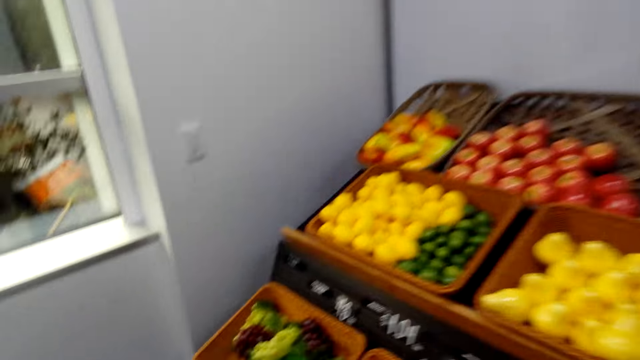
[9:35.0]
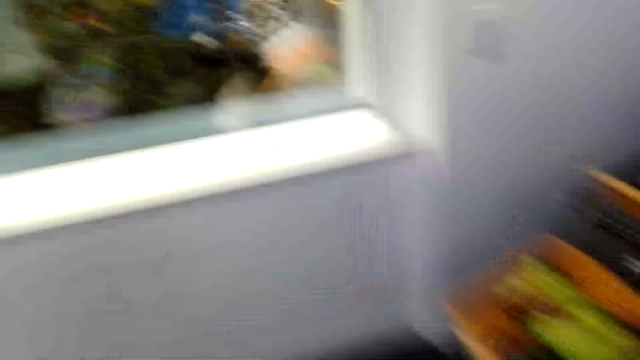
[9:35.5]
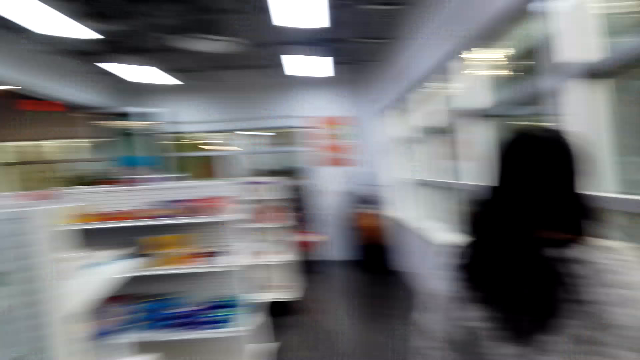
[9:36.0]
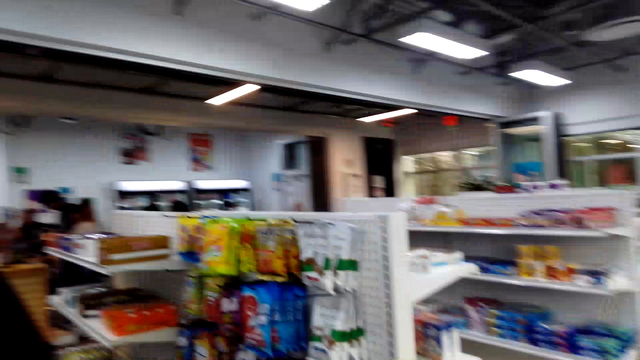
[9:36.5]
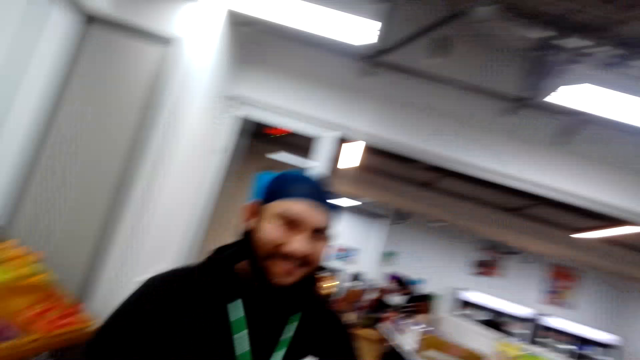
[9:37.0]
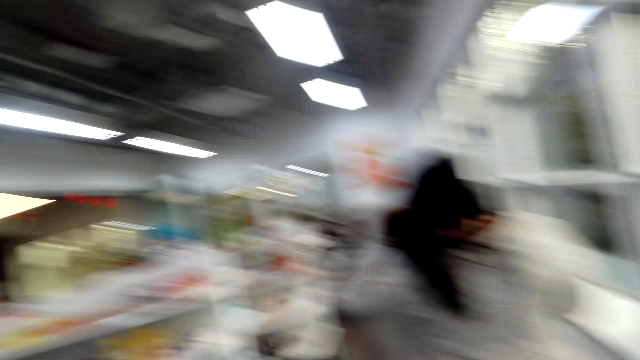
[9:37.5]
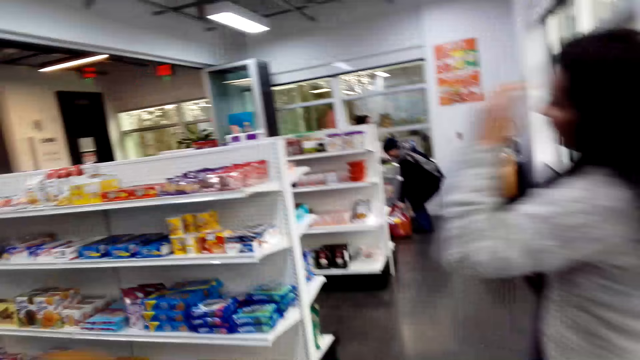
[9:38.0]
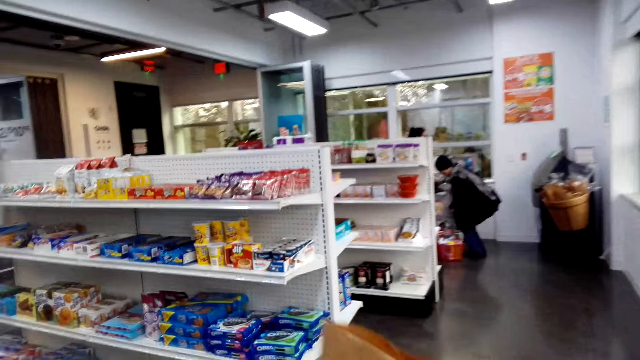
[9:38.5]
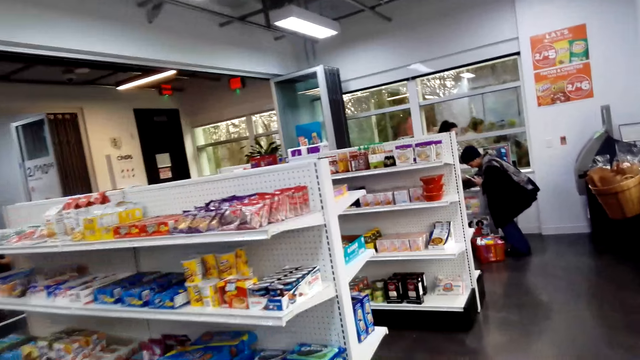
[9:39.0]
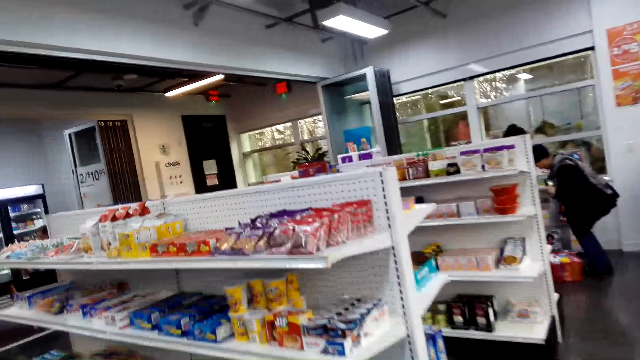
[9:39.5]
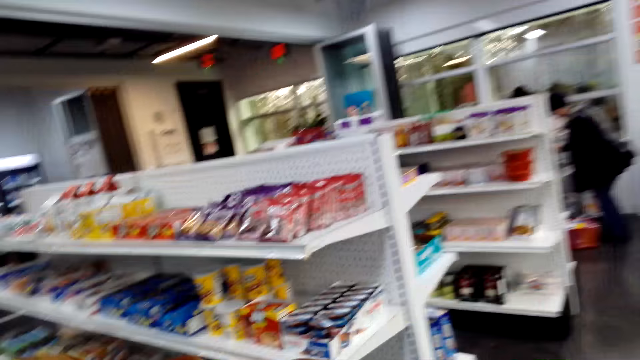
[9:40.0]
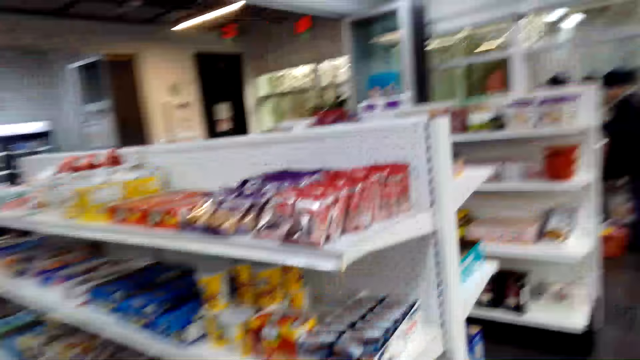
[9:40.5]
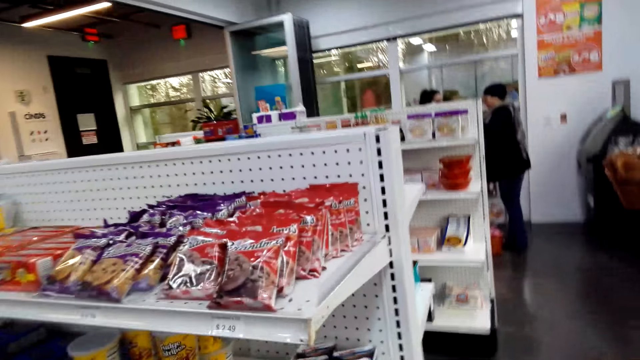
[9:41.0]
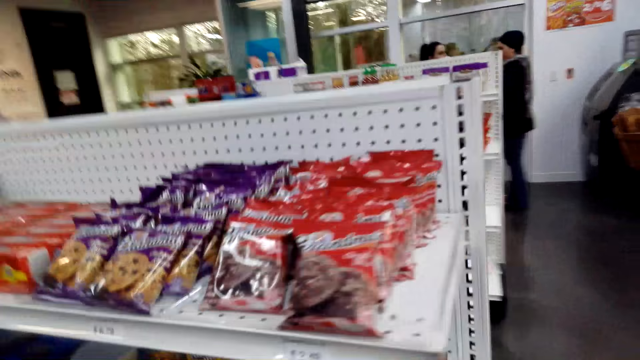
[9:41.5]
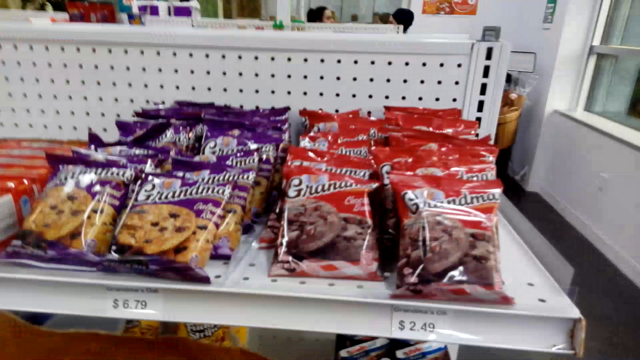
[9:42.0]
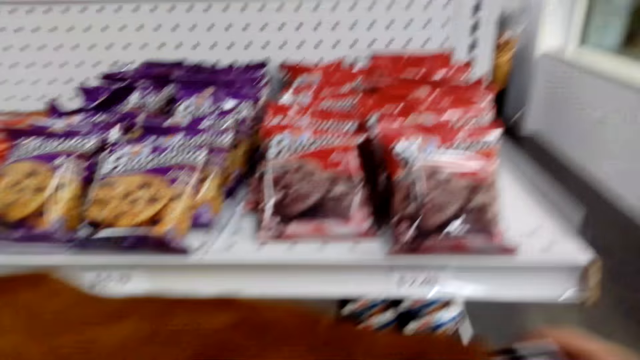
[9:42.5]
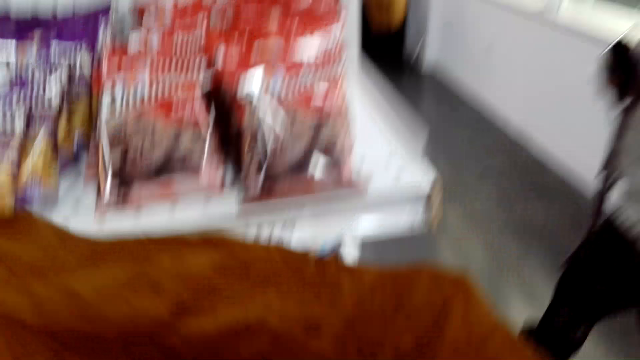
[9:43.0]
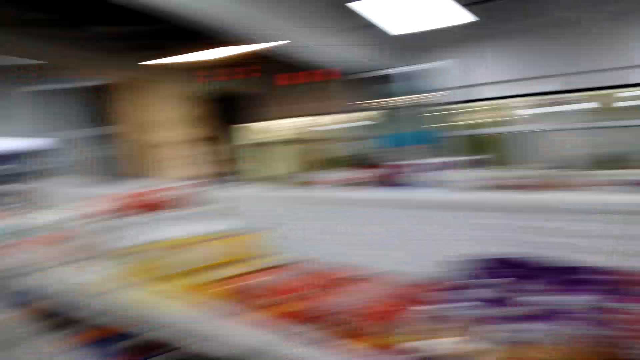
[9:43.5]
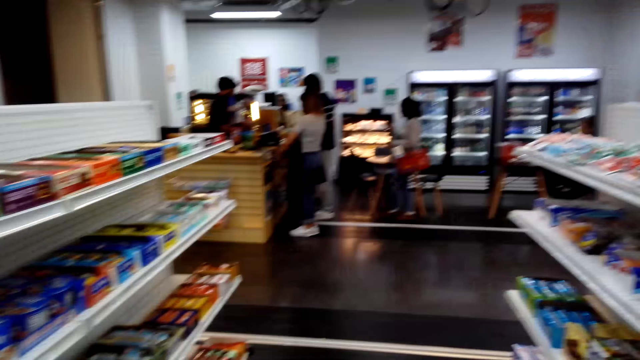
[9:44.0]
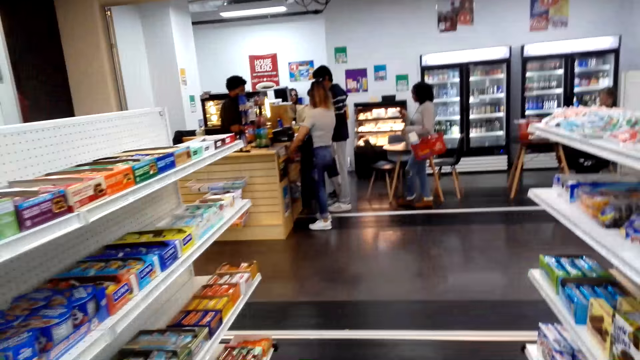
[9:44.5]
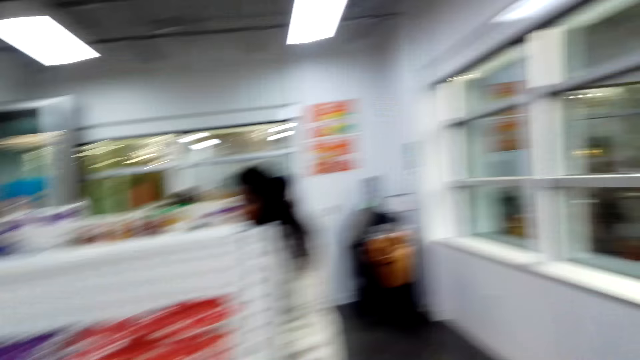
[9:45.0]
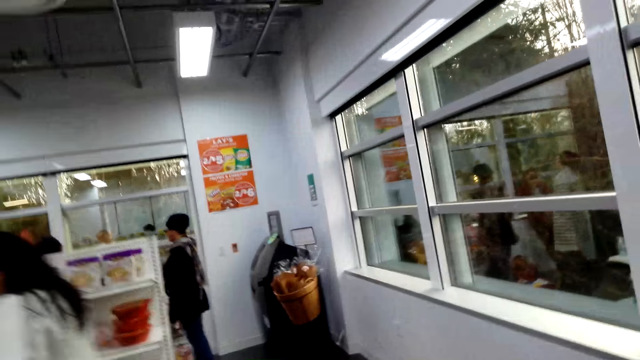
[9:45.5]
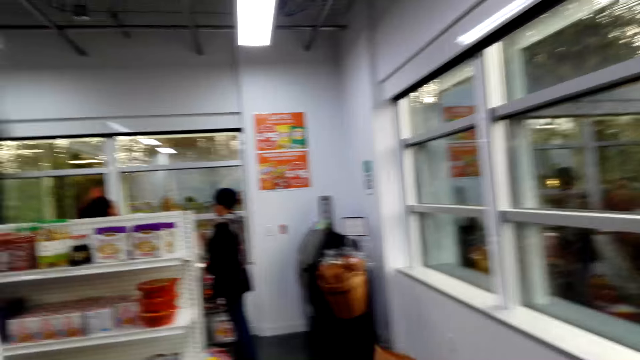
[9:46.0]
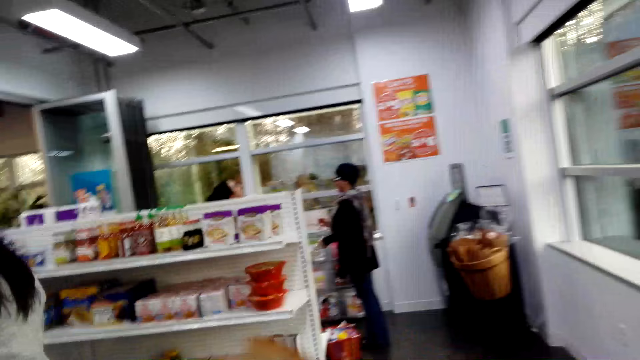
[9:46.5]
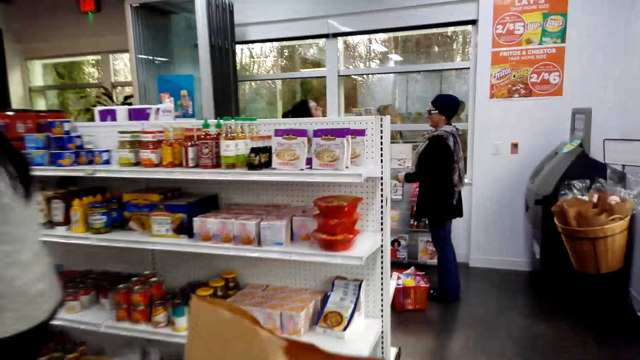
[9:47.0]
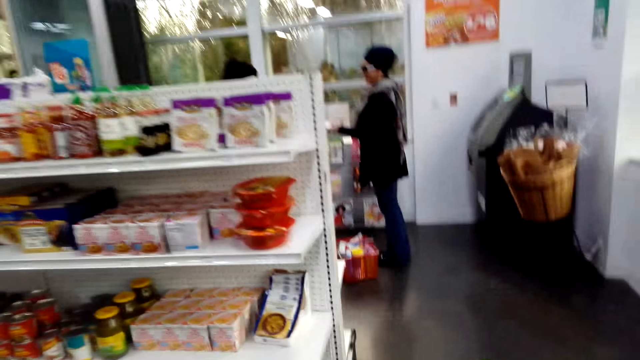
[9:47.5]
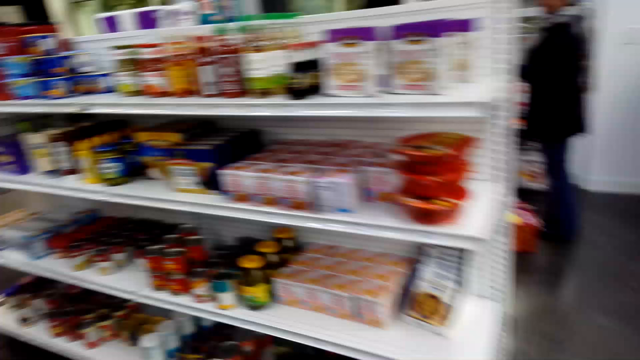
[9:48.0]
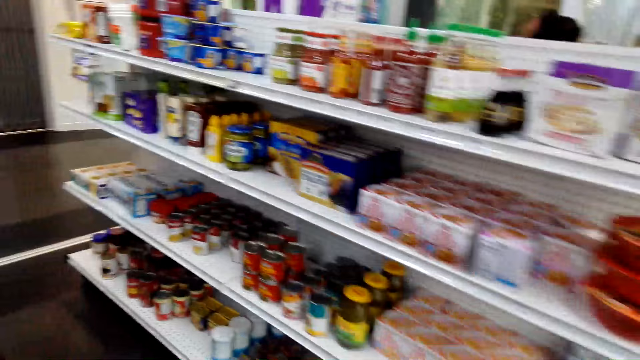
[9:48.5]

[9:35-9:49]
The camera wearer walks around the supermarket. They look around. They walk around.

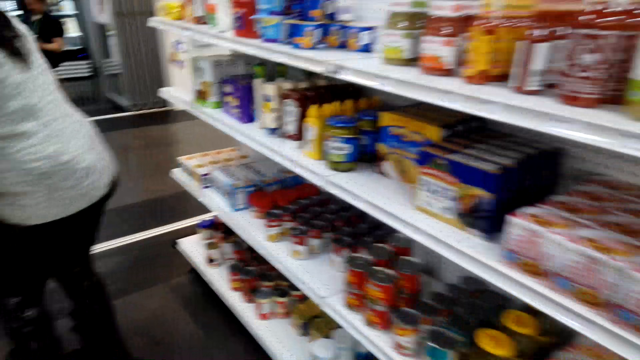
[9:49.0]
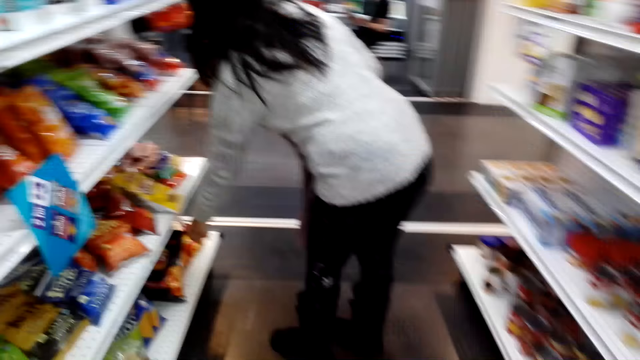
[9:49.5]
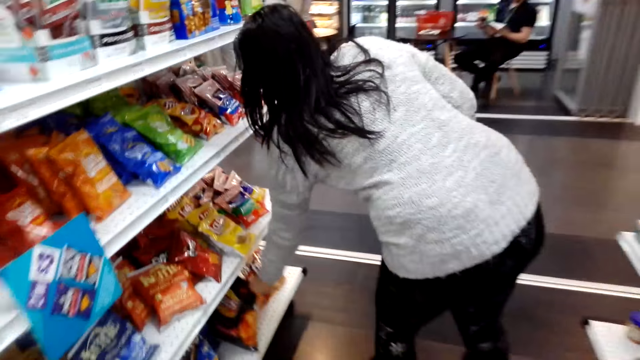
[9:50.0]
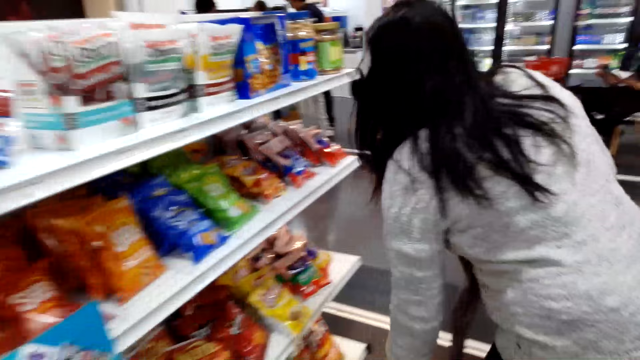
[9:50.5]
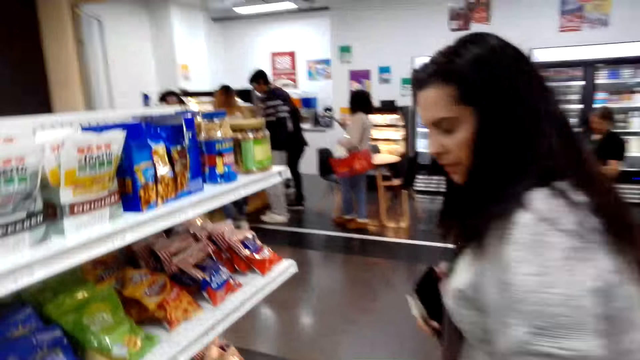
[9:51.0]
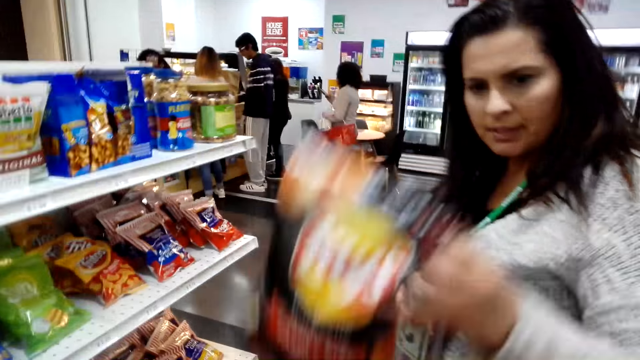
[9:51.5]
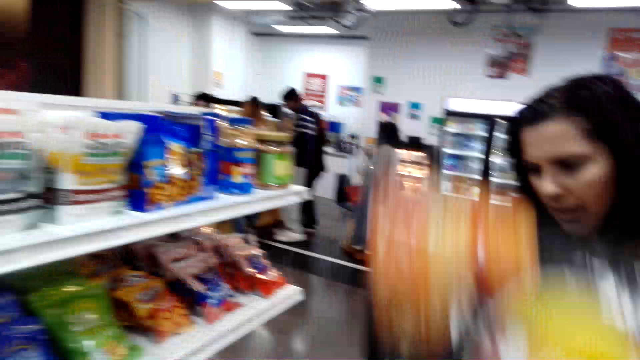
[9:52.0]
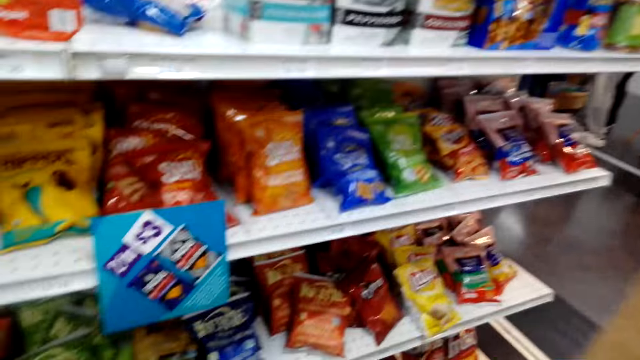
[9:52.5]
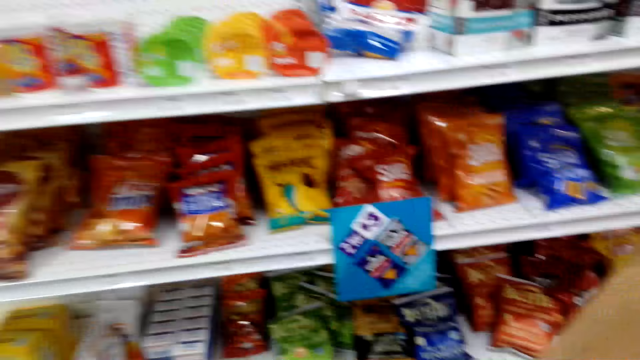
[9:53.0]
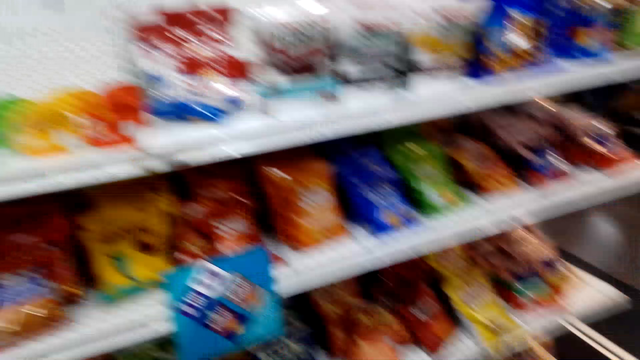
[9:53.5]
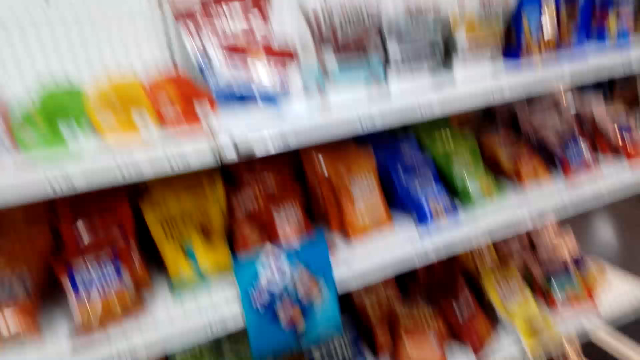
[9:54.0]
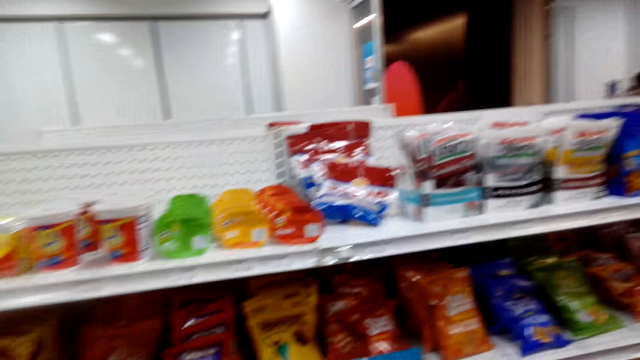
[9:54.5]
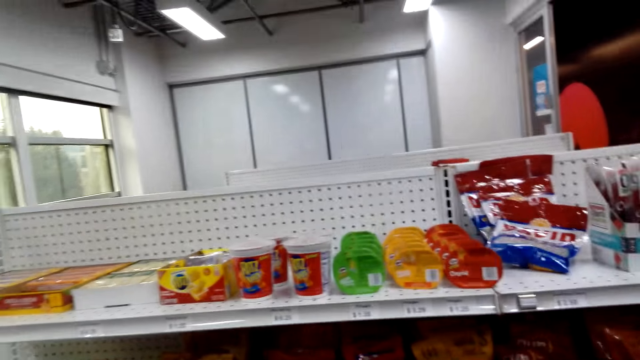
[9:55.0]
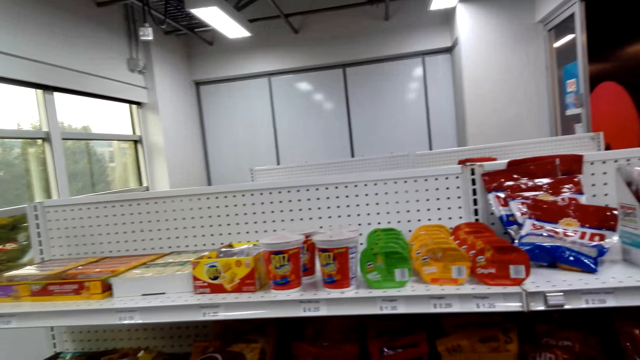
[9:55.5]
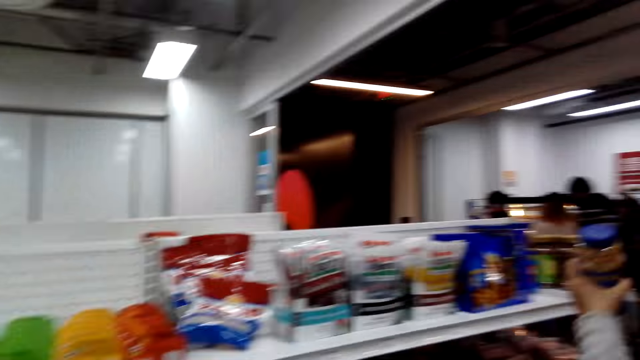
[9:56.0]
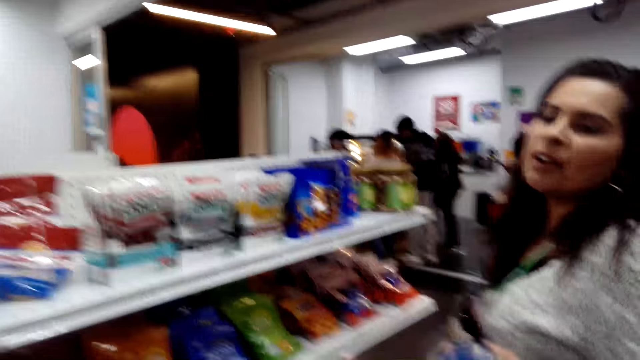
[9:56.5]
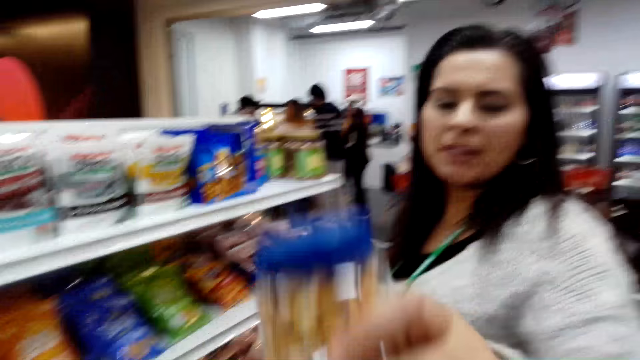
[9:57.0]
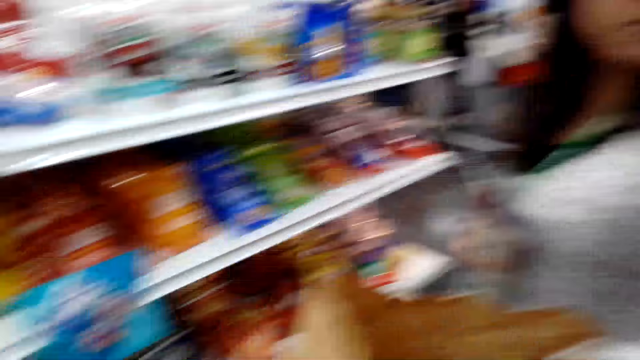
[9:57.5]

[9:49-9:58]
A lady picks something. The lady puts the crisps sachets in the paper bag. The camera wearer looks around. They put the tin in the basket. The lady drops a can of something.
